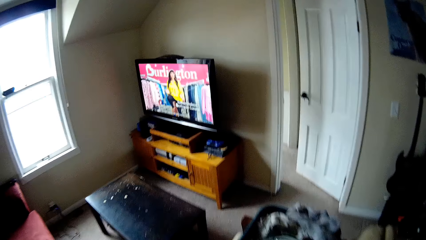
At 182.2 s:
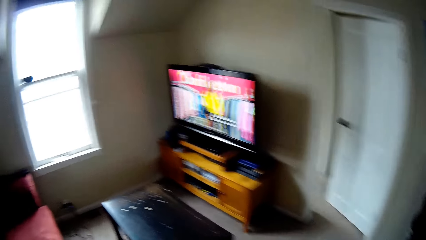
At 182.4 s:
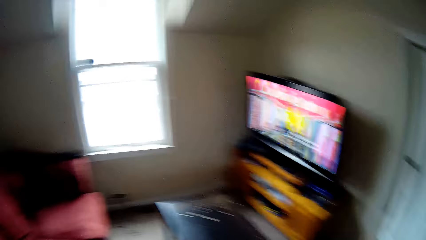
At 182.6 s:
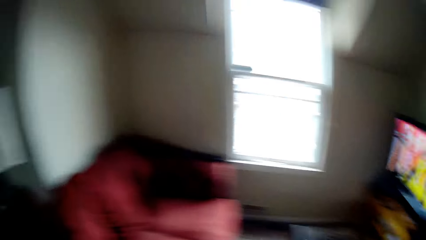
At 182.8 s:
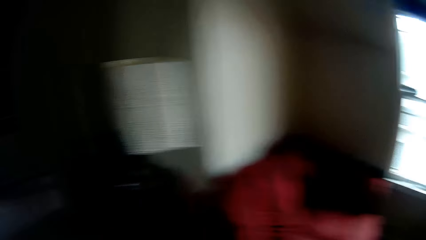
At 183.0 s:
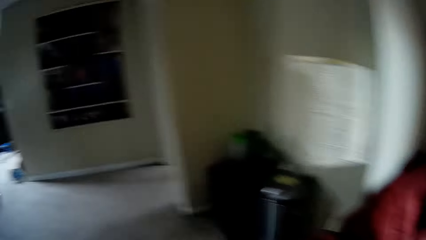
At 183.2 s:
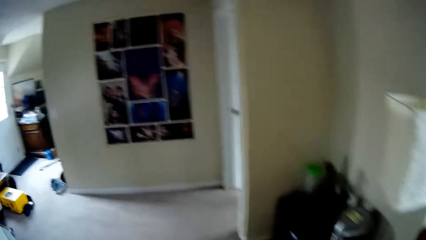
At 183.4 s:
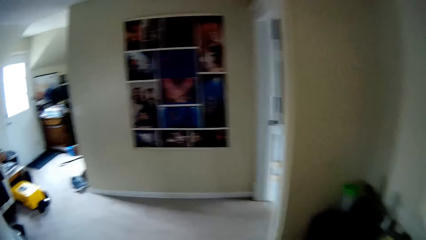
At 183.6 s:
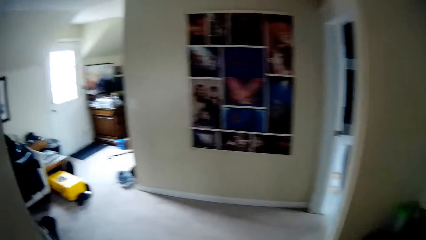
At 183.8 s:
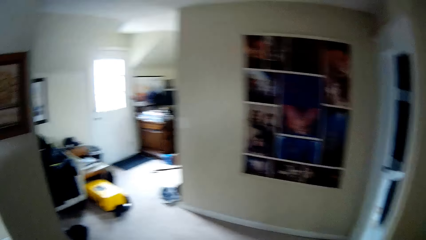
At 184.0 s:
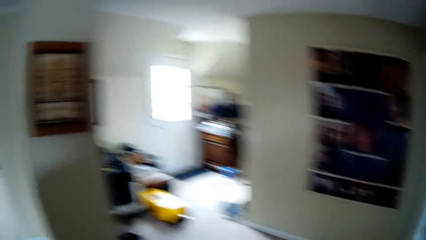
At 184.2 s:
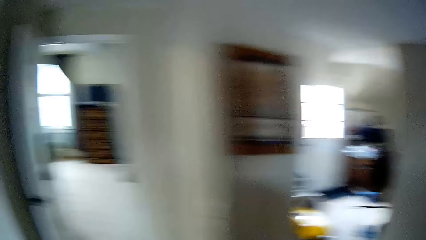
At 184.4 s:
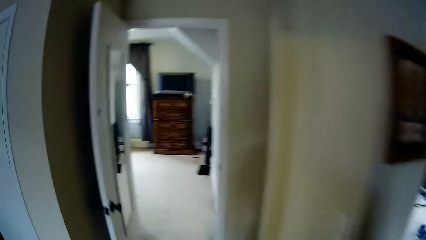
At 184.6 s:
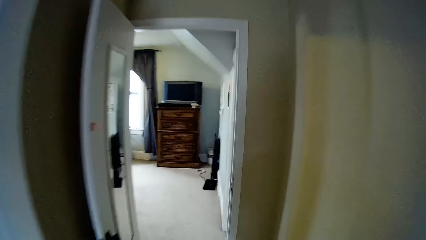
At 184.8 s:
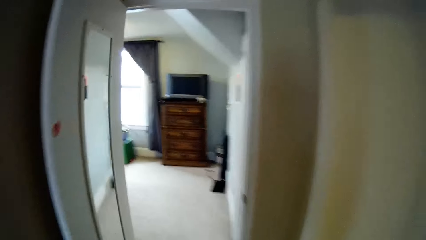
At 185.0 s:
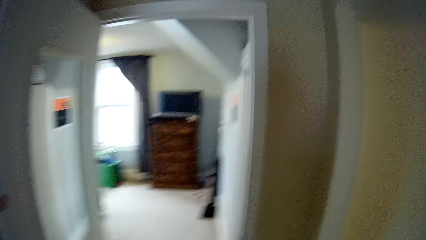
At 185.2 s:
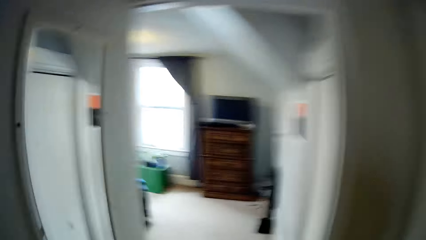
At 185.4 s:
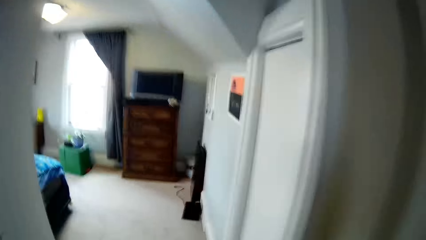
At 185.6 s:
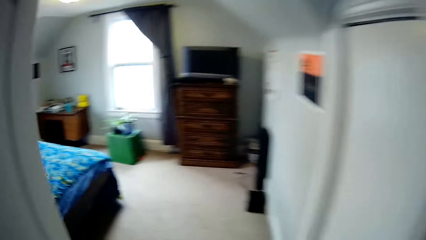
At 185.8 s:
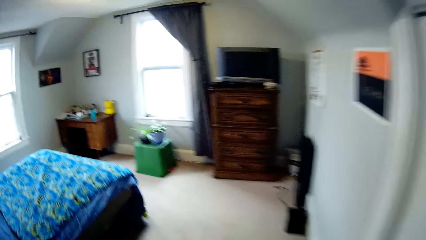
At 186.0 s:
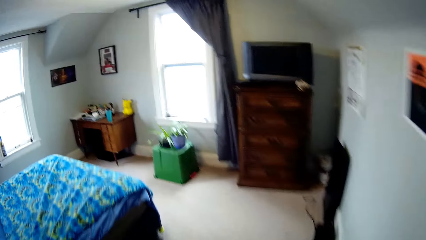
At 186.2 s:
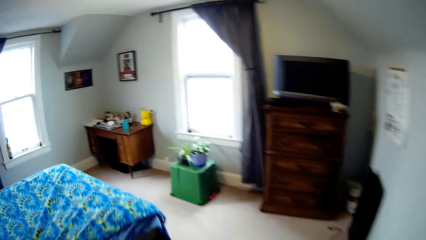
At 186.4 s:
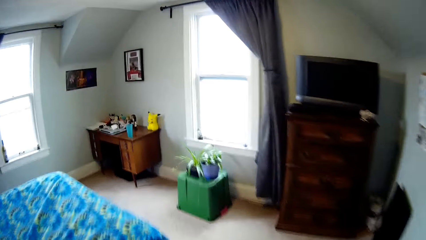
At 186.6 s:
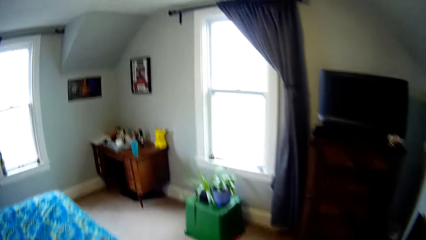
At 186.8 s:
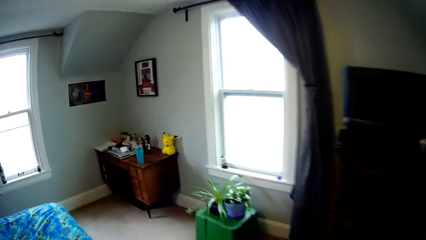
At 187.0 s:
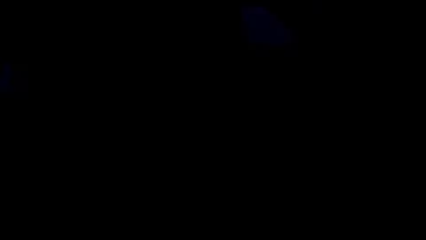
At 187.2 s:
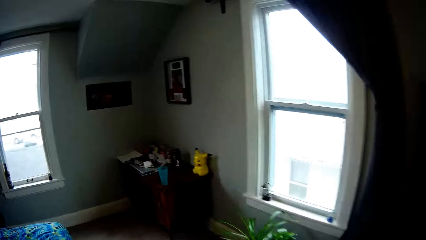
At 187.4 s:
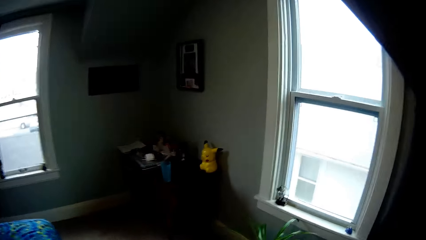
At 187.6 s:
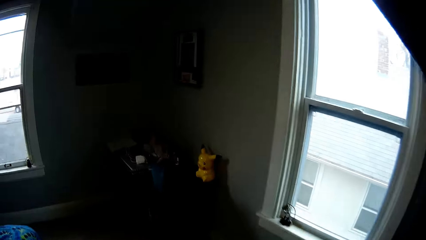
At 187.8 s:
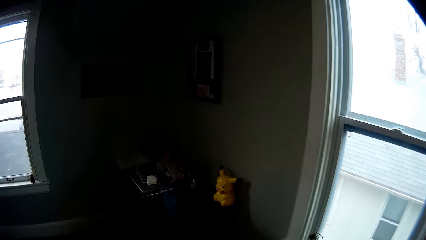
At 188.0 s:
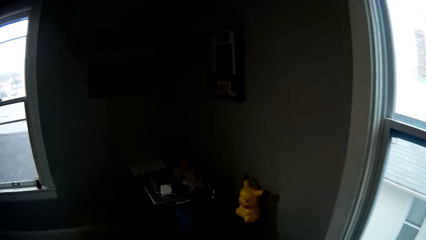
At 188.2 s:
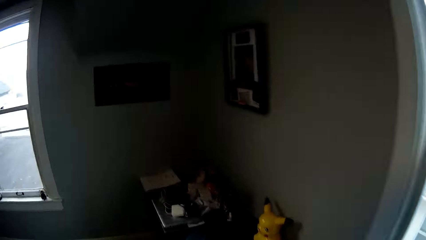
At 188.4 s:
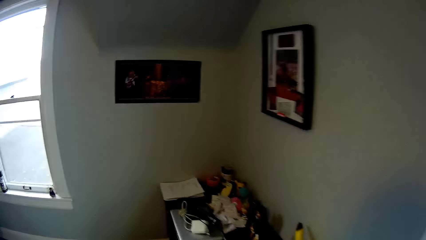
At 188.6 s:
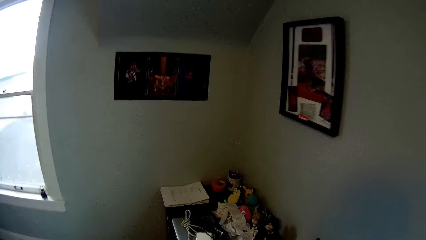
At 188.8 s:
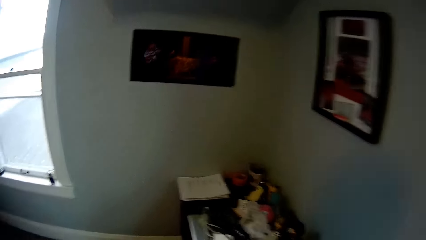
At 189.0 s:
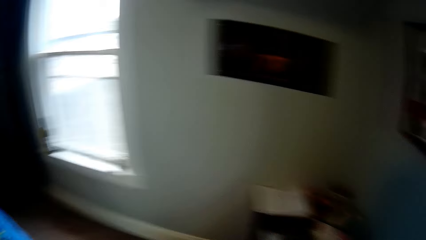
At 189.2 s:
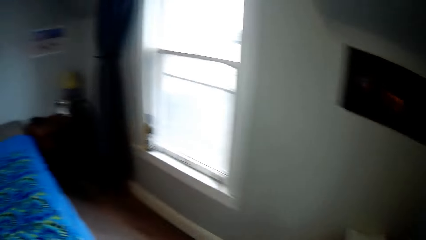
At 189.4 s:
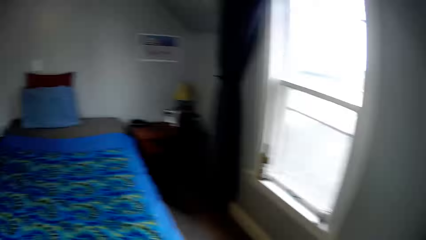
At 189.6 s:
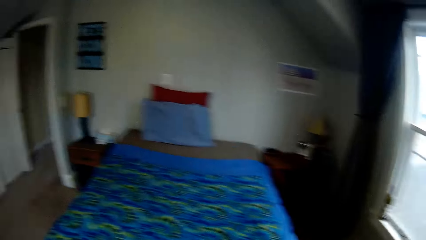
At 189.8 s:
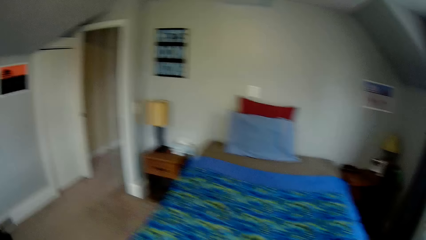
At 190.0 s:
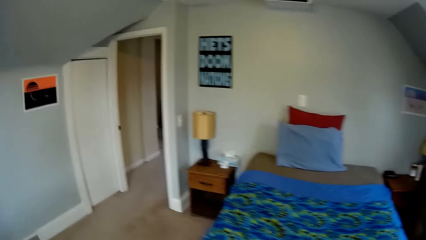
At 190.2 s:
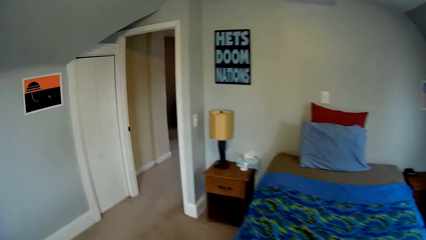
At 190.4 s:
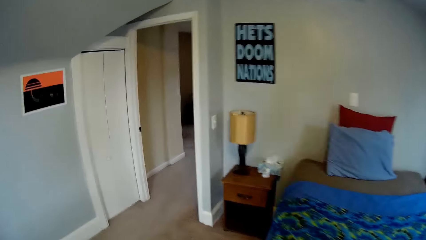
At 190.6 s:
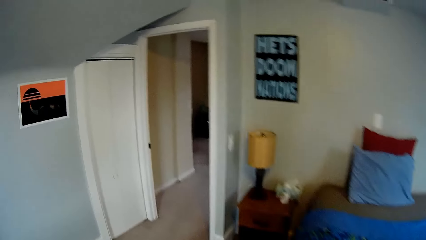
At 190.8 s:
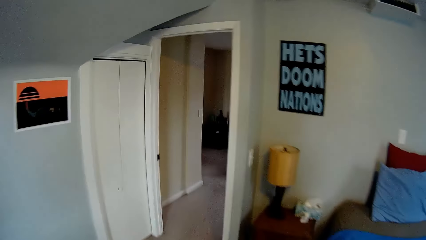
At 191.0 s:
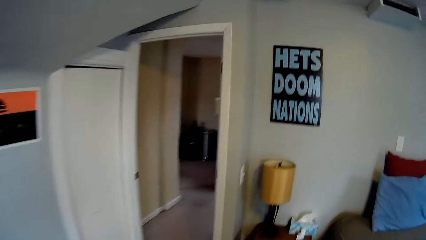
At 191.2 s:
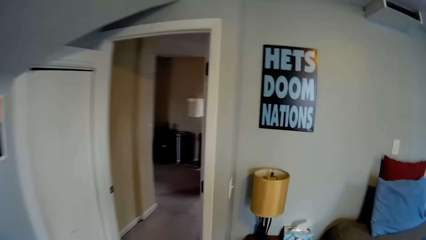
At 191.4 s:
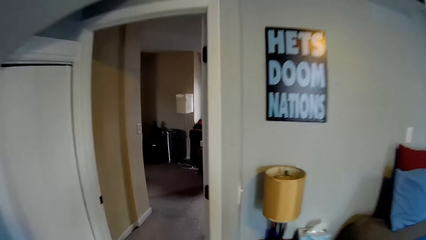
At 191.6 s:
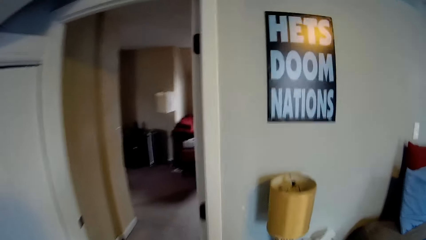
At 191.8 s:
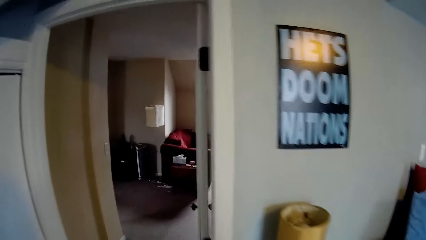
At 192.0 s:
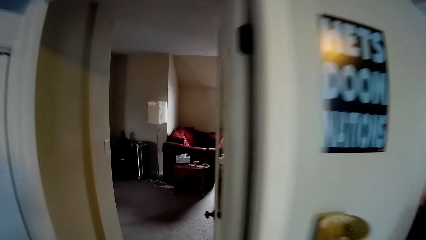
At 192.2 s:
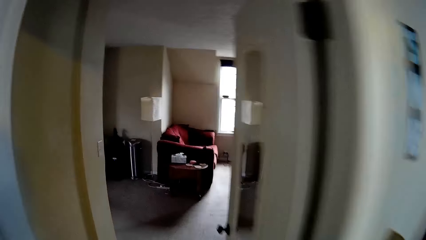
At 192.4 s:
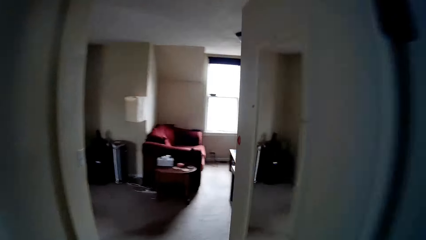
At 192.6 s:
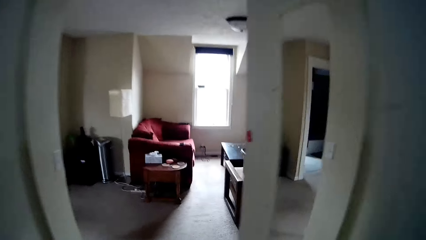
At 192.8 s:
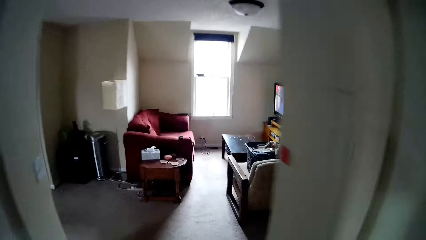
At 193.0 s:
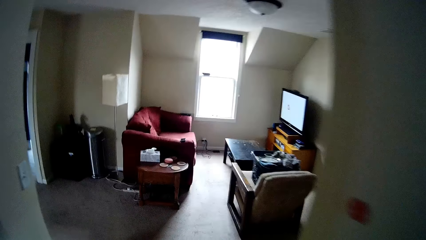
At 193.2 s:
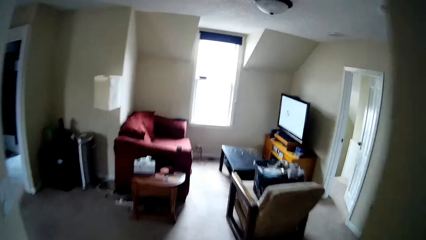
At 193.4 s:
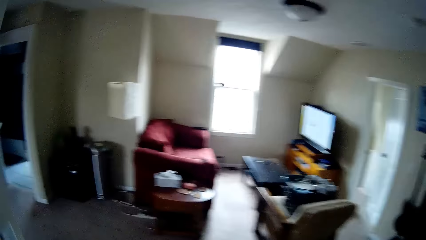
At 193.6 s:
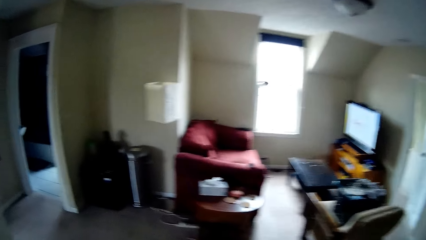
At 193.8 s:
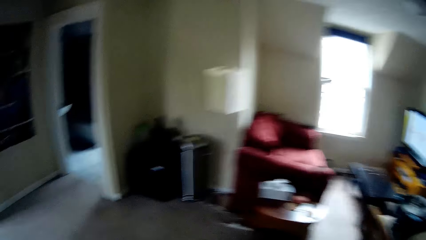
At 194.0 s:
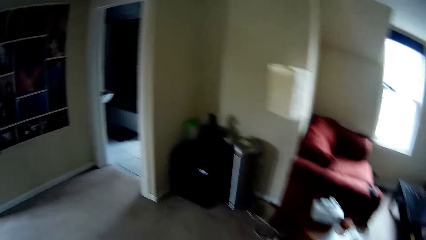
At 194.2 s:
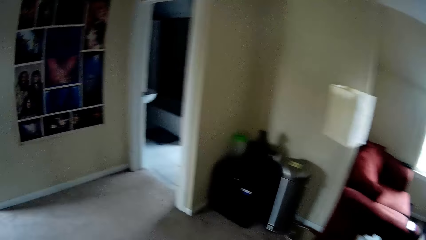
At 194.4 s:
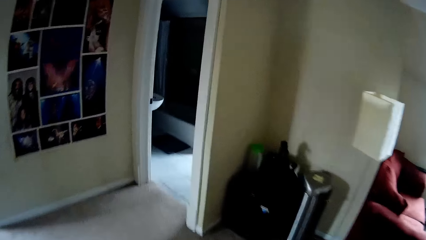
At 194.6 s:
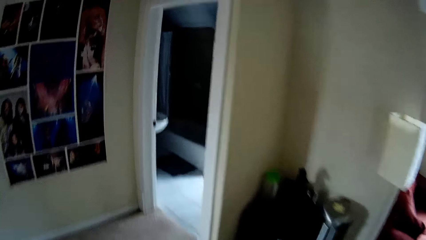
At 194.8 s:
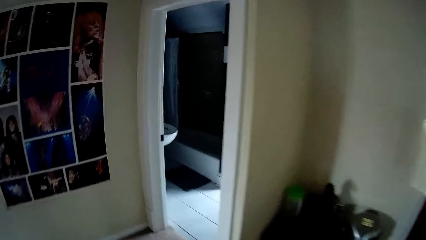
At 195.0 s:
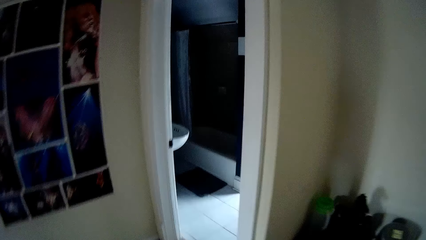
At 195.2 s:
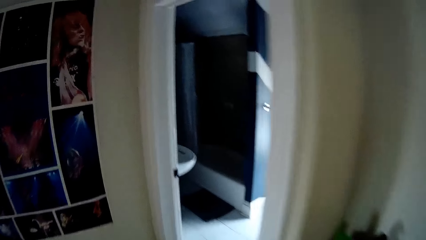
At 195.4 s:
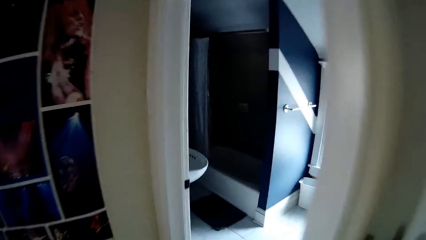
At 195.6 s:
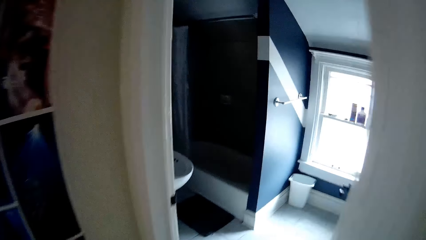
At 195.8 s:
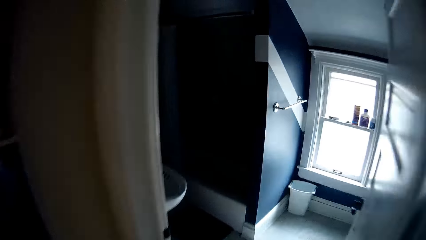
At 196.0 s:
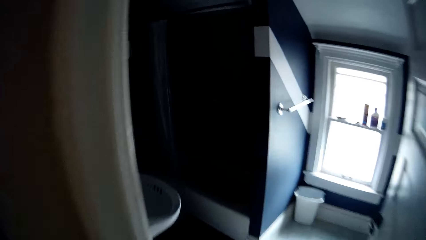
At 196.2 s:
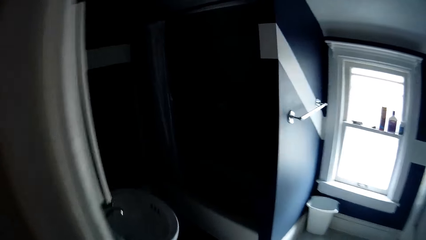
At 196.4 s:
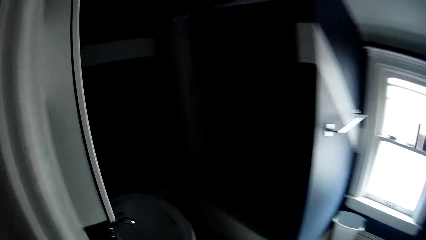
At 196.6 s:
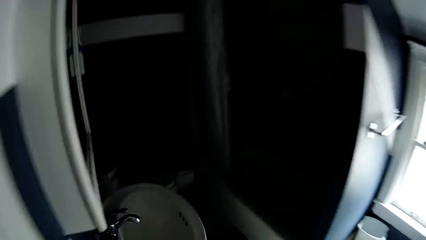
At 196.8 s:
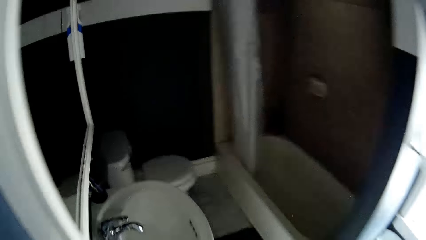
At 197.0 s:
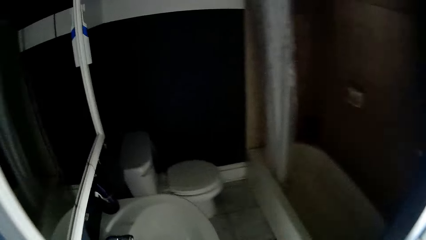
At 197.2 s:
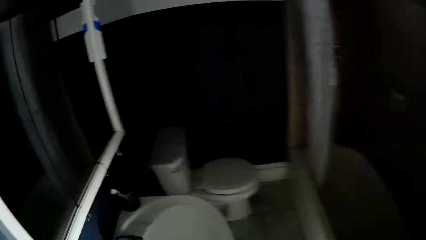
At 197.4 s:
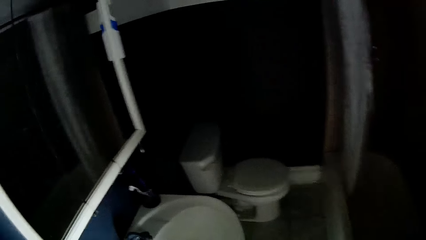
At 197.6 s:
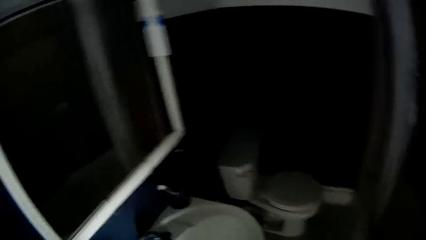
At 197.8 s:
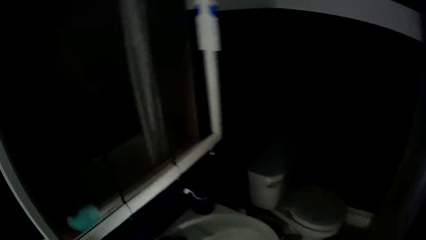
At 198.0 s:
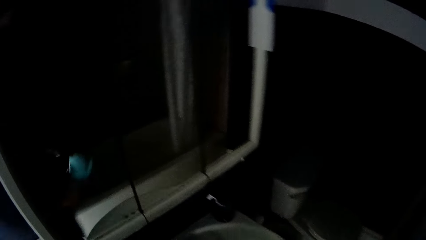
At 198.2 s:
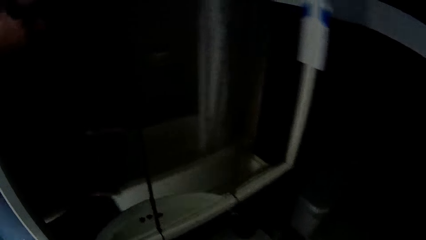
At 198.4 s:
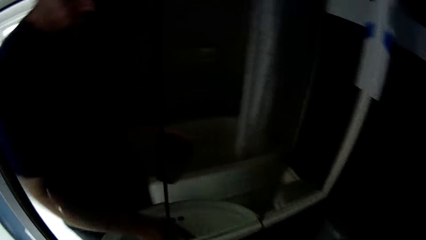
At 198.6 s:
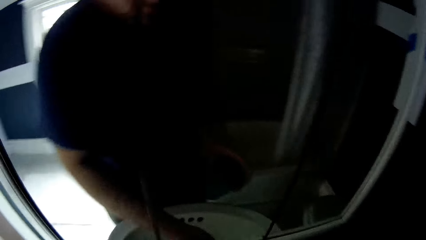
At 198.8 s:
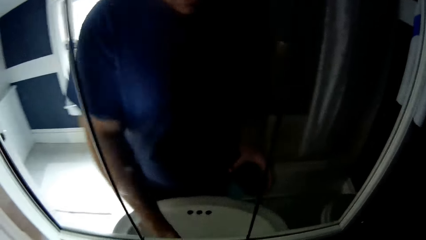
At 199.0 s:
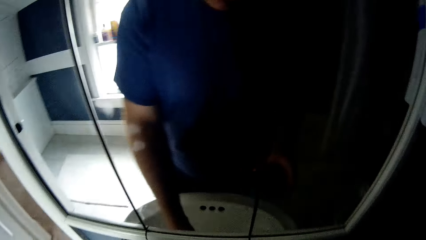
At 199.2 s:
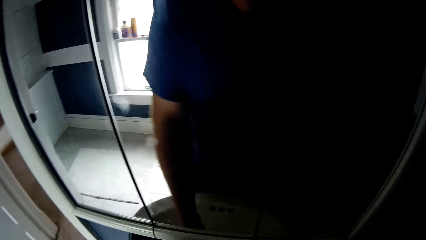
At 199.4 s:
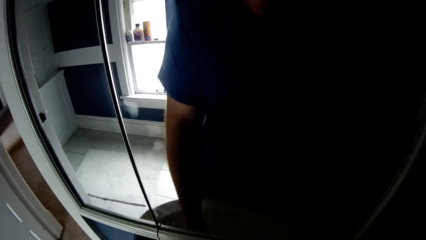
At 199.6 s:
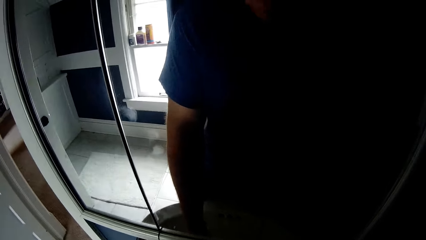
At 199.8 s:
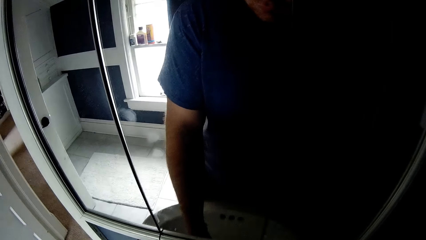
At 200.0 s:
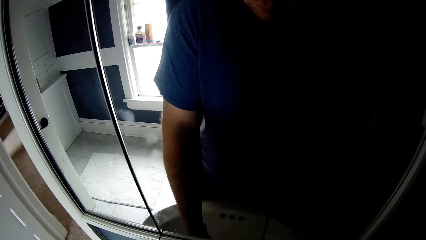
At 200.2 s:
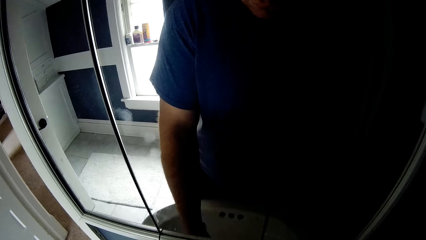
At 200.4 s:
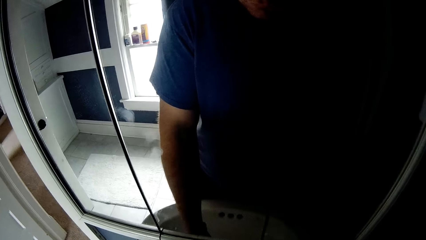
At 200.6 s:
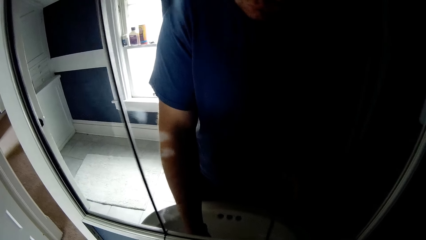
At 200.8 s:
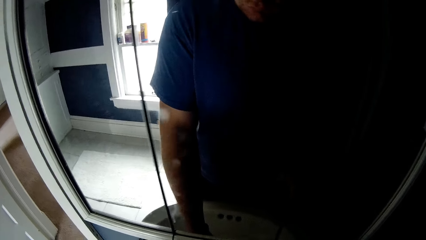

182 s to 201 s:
The camera wearer walks to the bedroom. They turn around. They walk out from the bedroom. They move to the bathroom. They open the tap.
